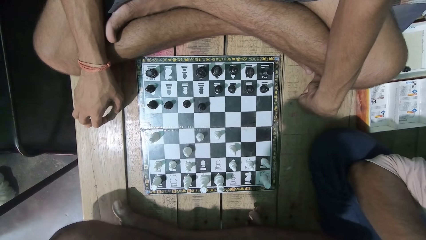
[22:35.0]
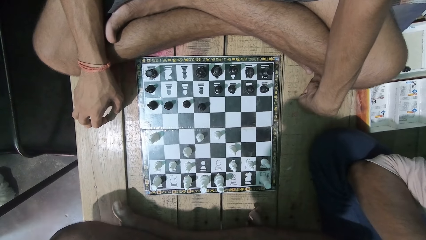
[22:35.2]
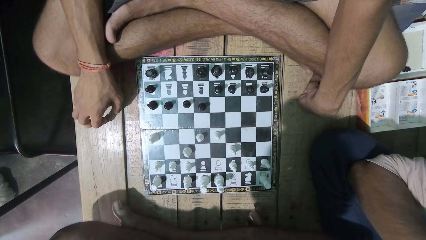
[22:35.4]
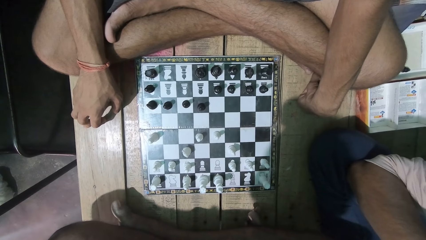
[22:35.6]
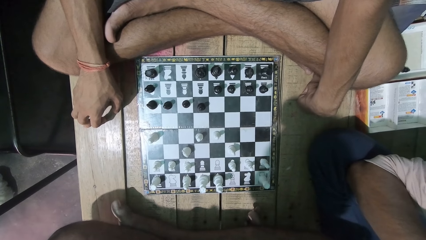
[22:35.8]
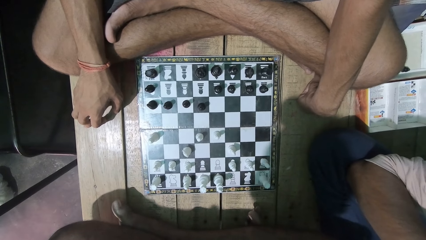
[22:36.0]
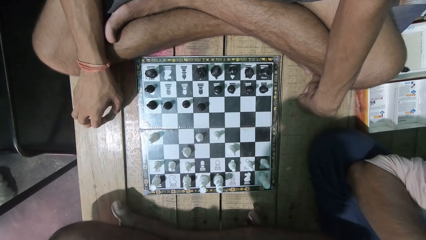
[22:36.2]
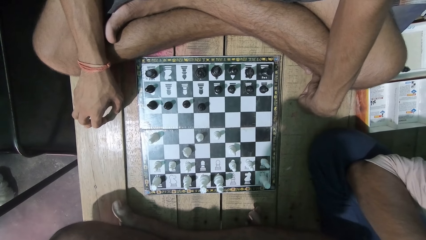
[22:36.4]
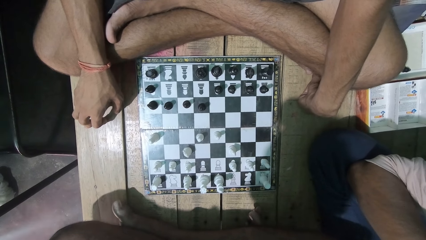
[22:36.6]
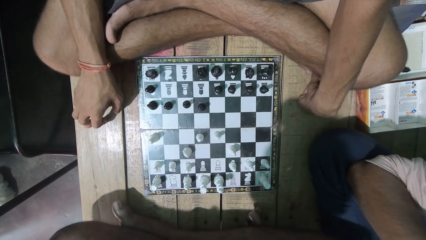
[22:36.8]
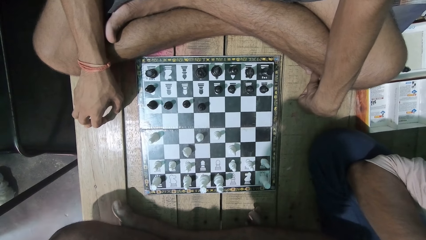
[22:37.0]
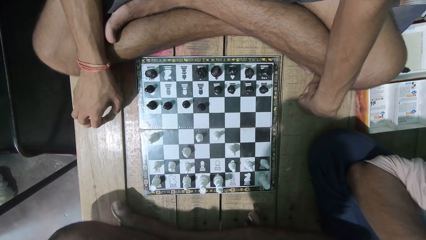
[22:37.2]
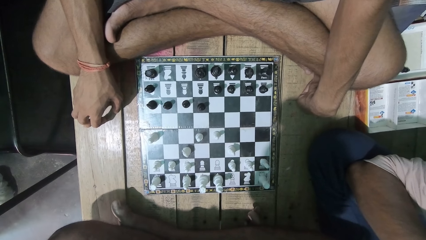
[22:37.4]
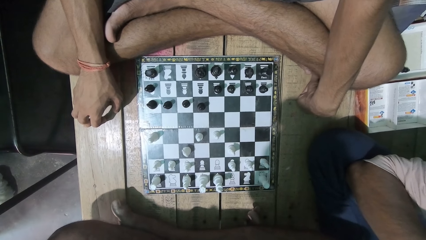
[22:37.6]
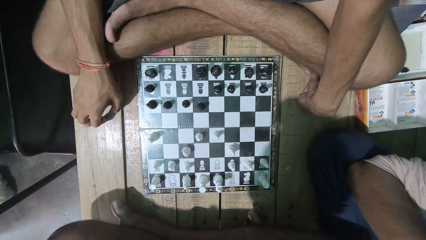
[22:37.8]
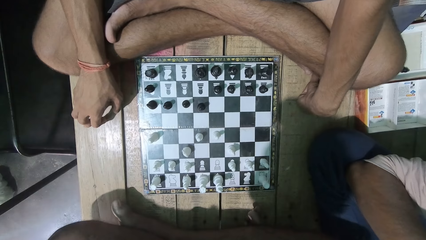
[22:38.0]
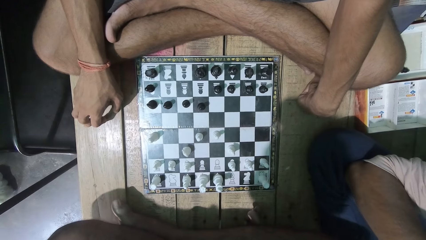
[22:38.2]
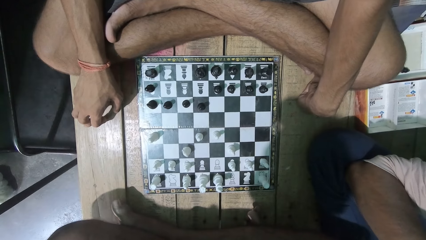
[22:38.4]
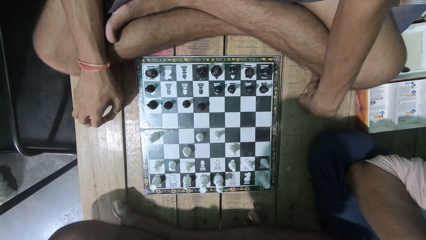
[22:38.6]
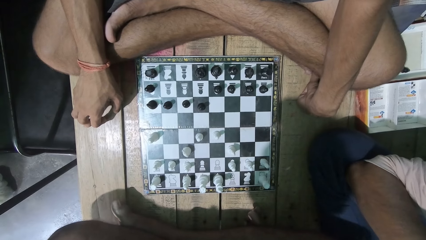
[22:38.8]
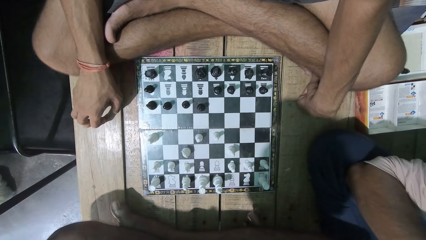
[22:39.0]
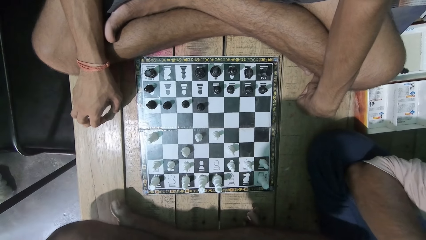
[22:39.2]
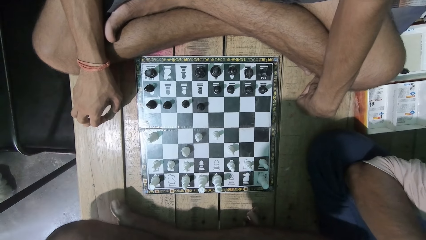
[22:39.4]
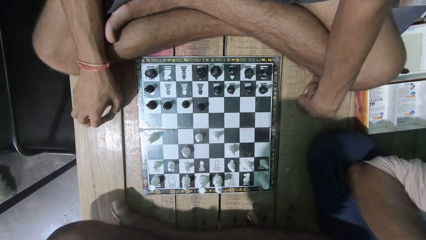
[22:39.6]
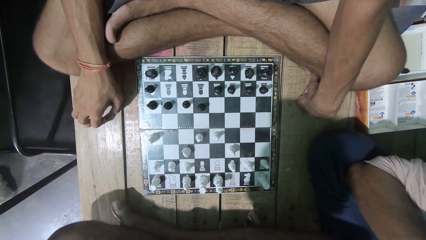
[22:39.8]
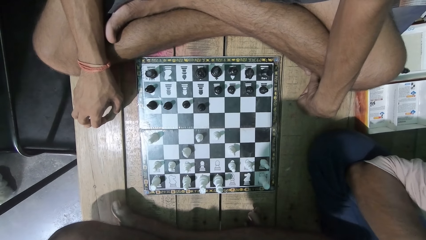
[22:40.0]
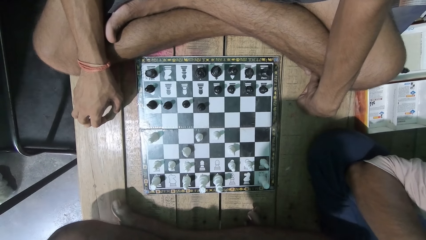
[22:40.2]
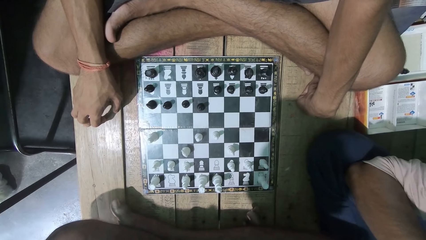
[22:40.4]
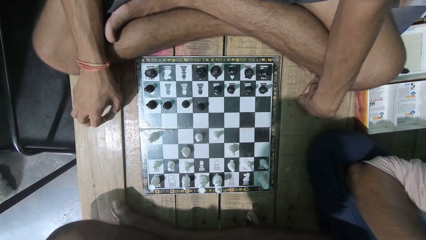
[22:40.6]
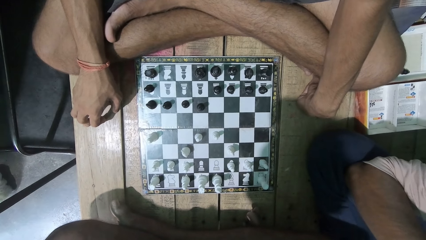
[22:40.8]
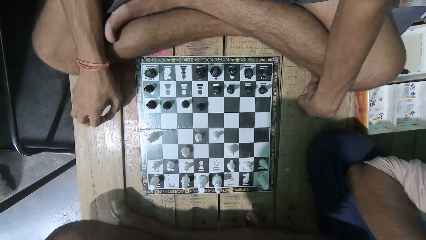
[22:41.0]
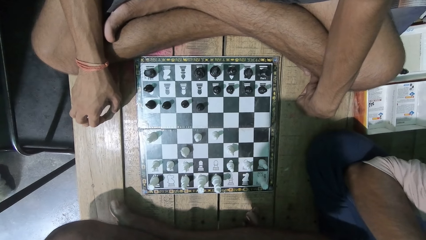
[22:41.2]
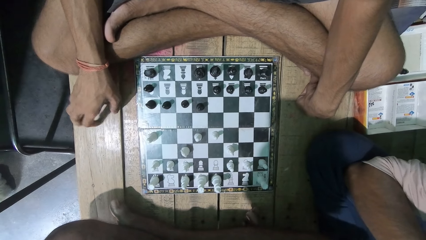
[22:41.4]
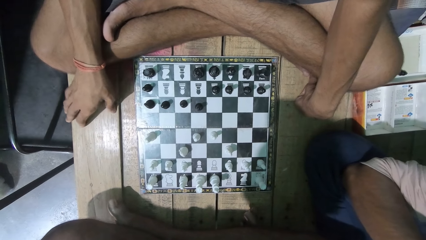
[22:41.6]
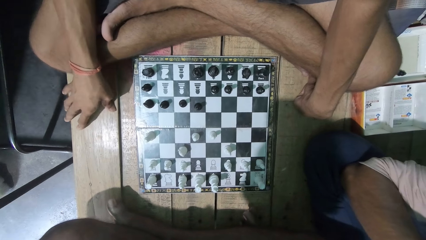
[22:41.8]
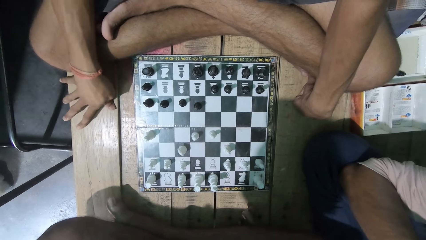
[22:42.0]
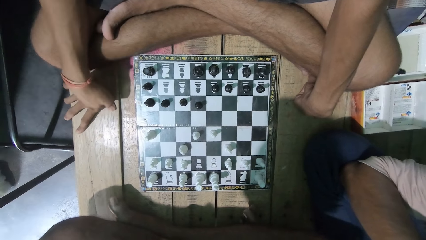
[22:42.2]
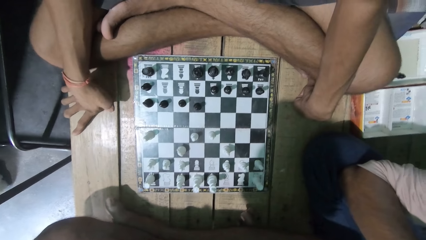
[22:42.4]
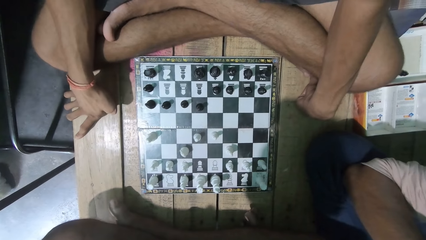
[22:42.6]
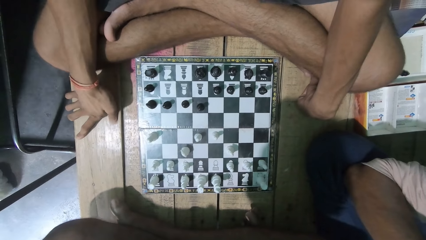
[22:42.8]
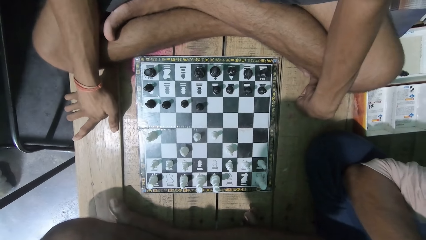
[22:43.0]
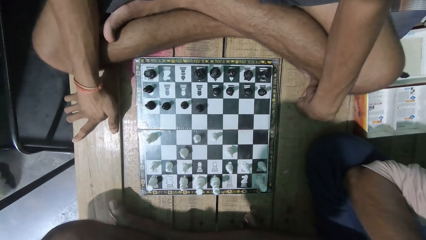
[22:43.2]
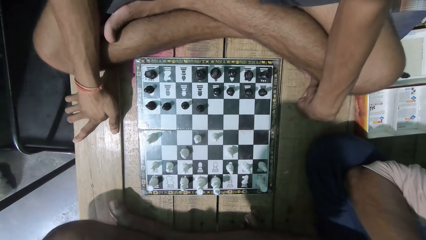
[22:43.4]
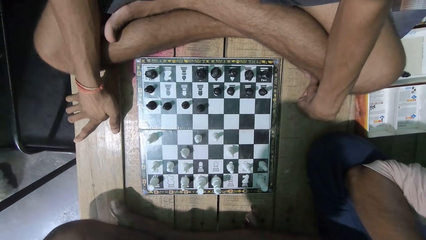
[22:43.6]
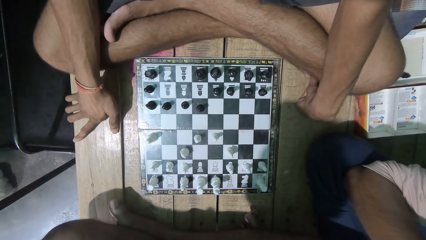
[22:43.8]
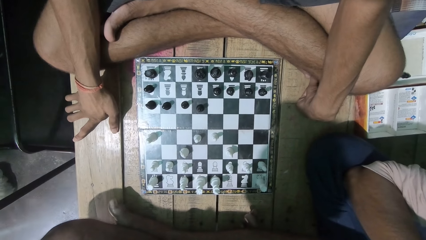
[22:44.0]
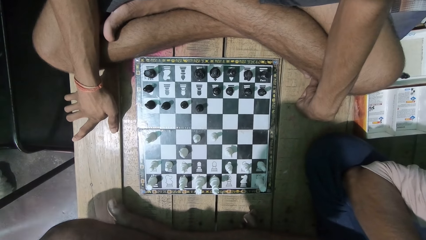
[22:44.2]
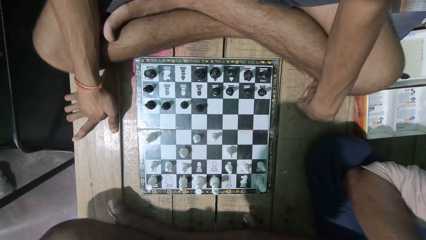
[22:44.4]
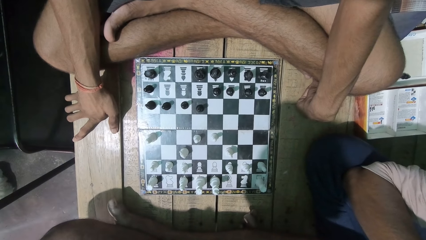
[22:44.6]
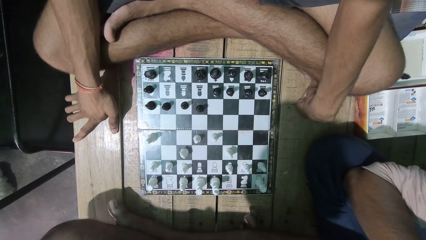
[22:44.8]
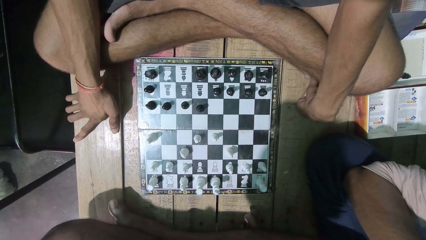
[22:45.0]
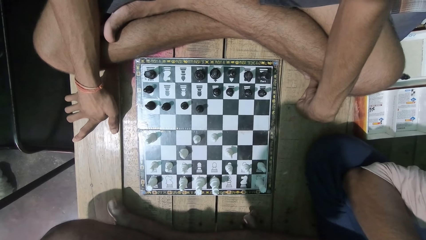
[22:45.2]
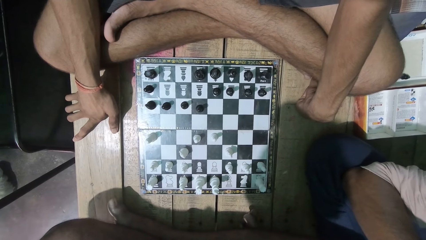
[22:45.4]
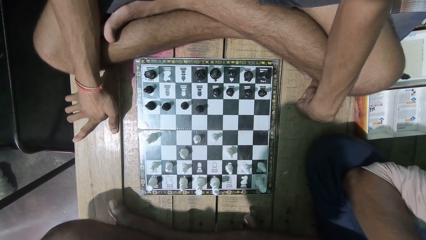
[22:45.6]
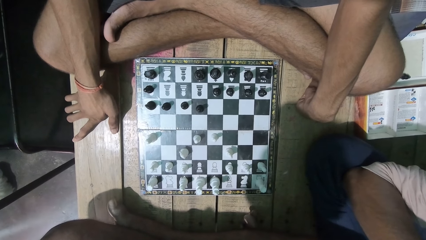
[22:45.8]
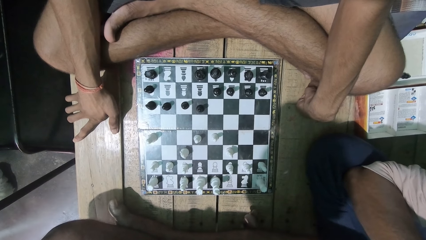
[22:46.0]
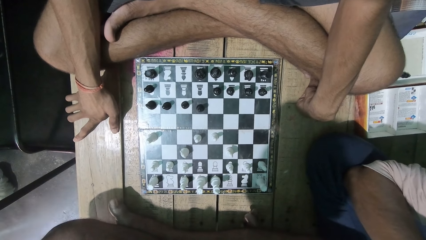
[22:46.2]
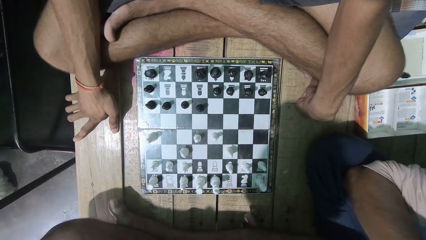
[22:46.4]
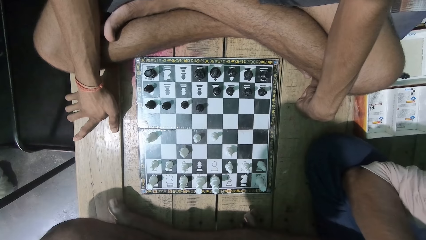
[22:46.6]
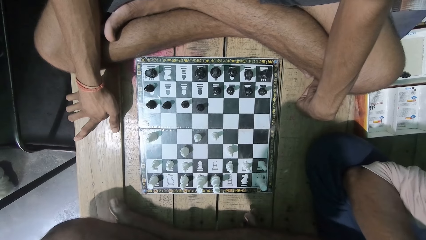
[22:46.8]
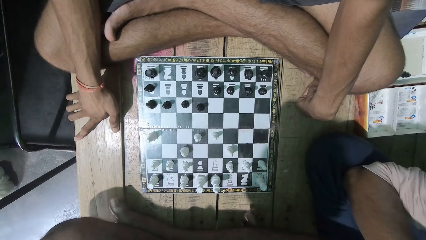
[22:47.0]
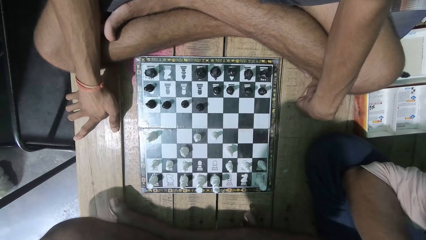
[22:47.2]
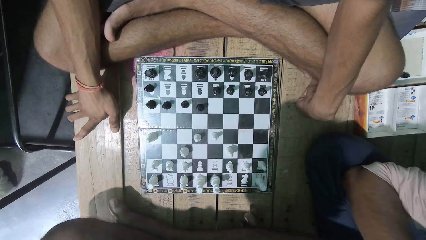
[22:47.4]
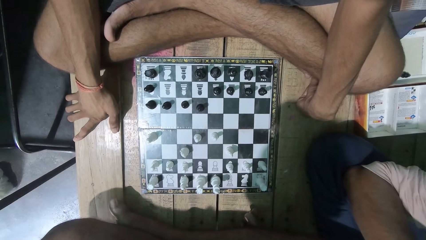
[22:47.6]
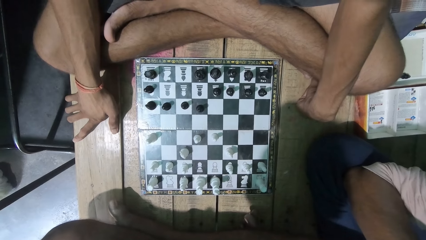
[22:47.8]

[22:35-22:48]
A man moves his hand on the table.

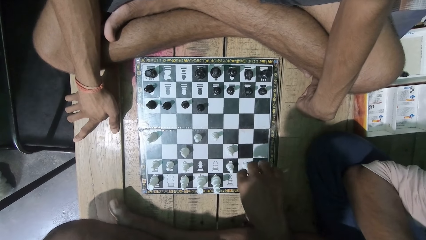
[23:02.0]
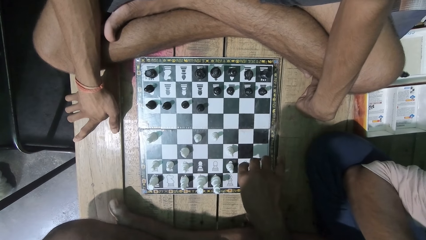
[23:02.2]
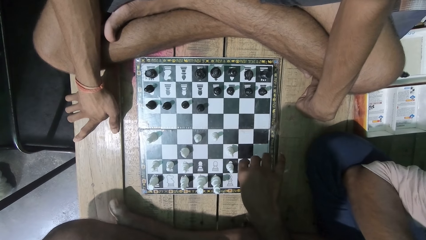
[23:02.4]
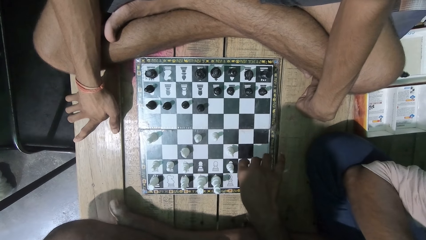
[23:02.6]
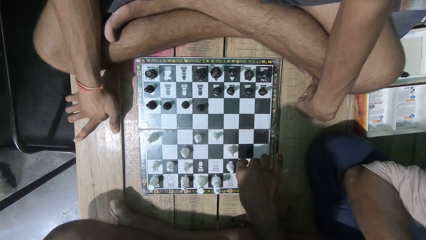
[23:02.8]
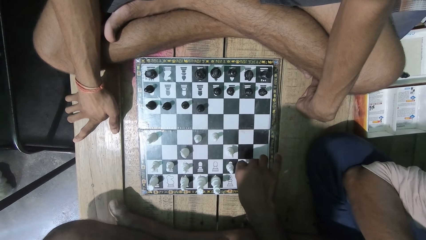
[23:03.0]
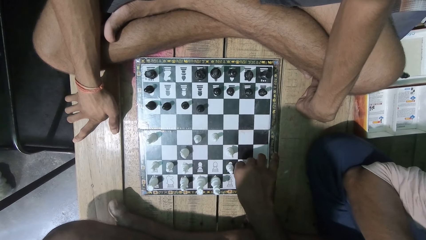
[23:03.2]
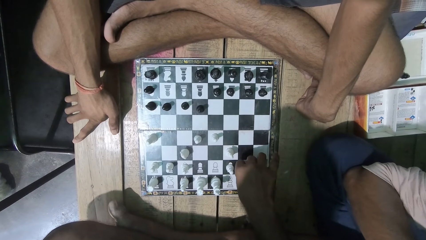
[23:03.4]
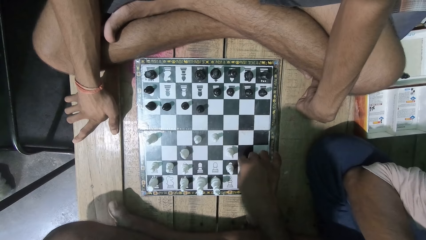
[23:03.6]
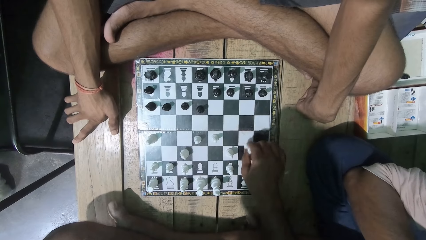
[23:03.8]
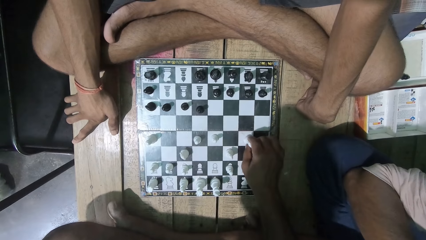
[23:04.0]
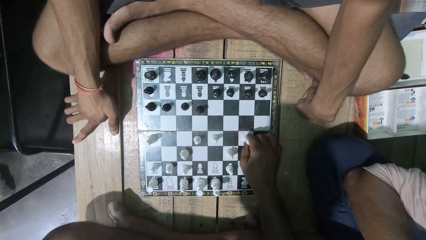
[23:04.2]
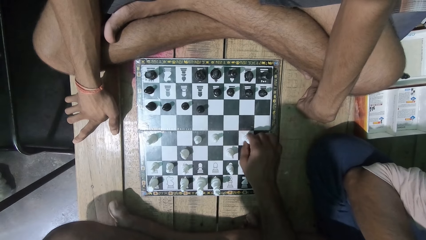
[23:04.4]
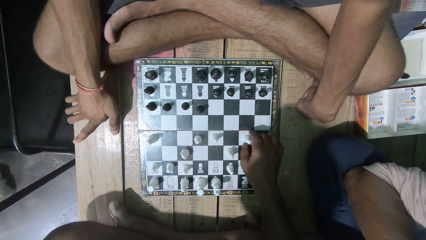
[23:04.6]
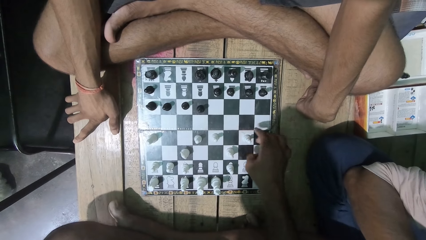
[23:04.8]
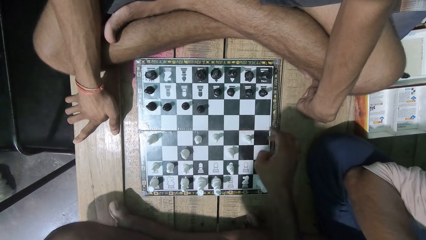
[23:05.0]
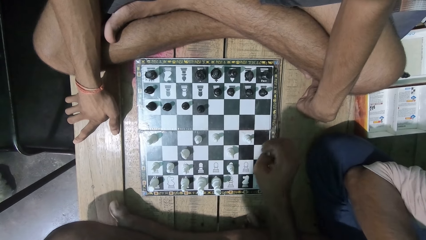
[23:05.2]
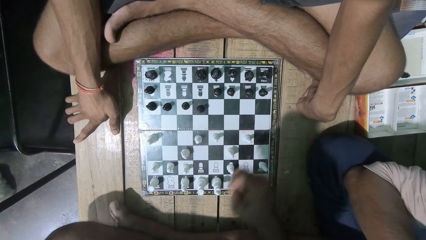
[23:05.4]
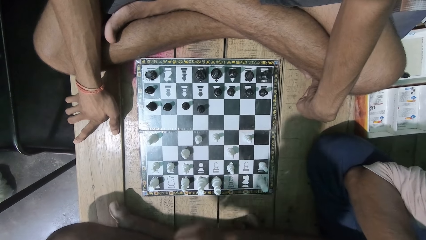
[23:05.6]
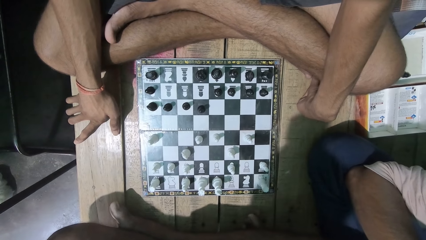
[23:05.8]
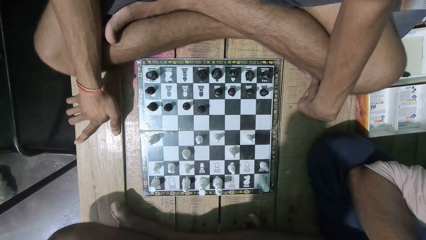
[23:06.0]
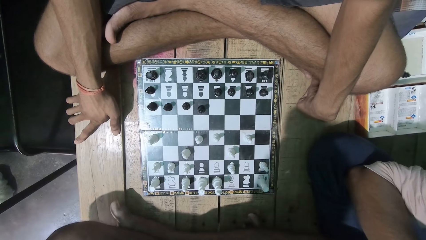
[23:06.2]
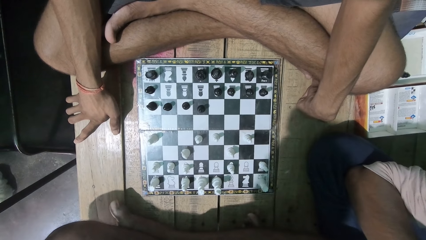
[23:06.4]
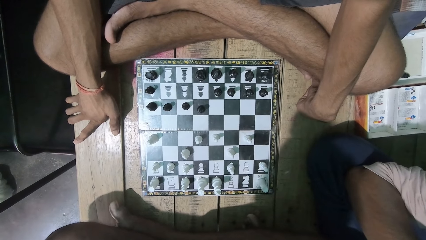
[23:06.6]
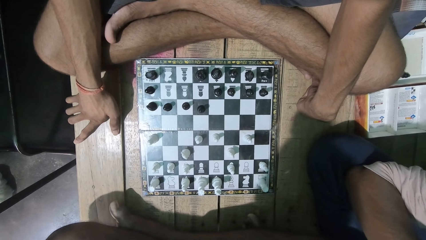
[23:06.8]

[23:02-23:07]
A man plays the chess game. The camera wearer plays the chess game with the man. They look at the chess game with the man.
